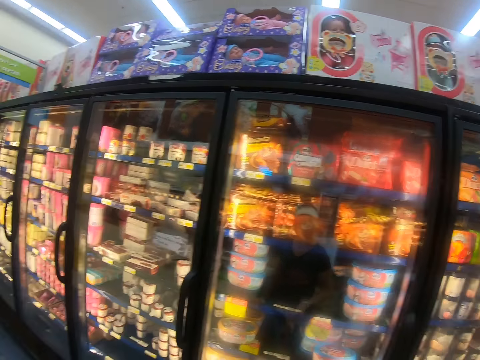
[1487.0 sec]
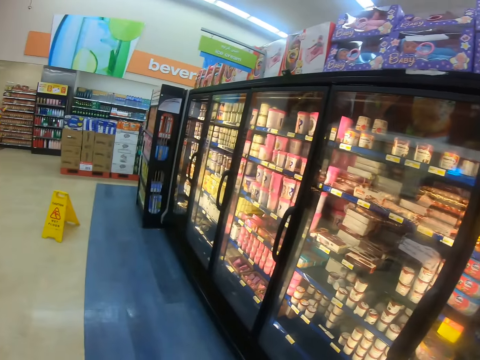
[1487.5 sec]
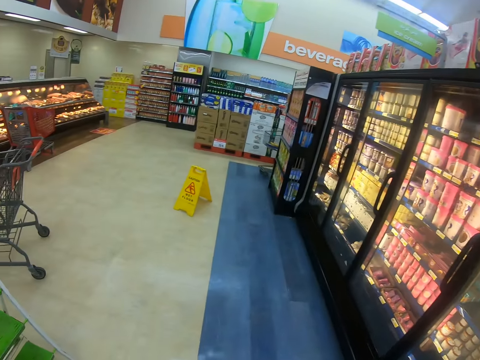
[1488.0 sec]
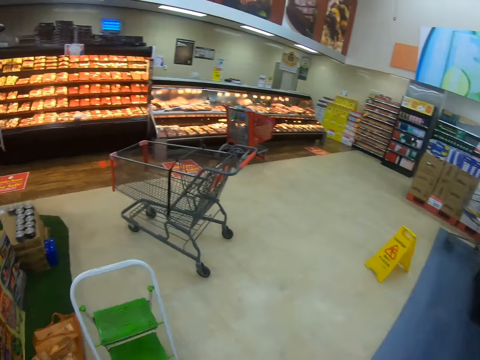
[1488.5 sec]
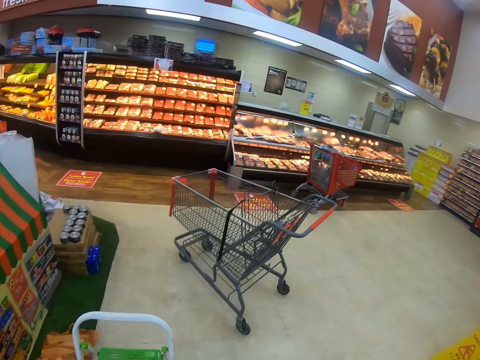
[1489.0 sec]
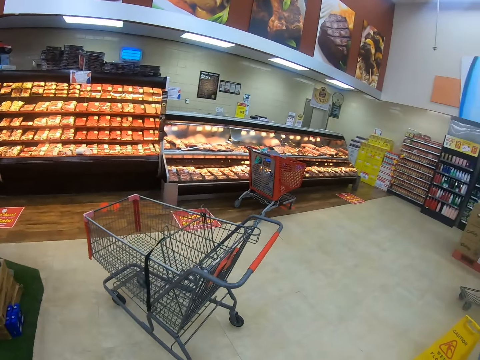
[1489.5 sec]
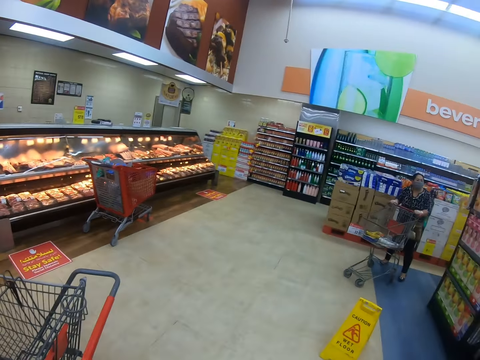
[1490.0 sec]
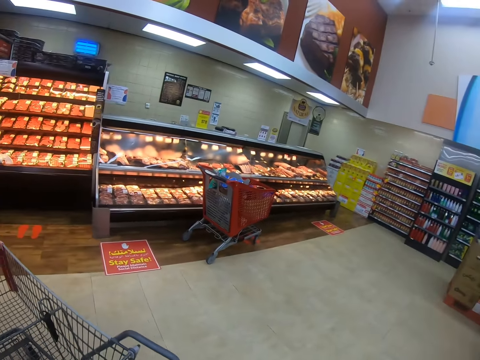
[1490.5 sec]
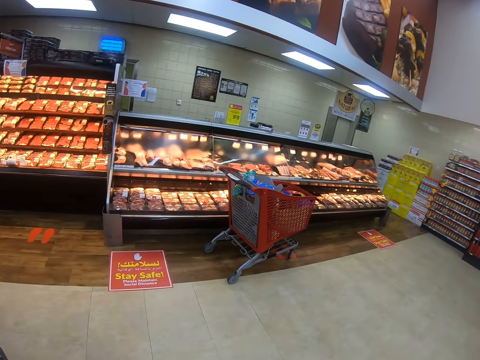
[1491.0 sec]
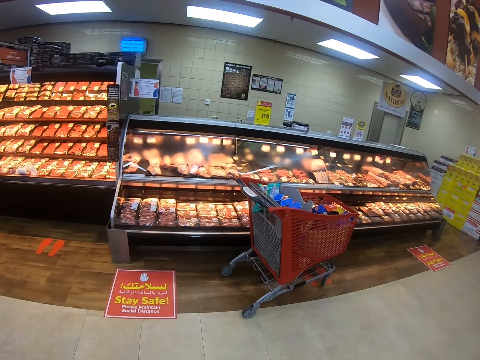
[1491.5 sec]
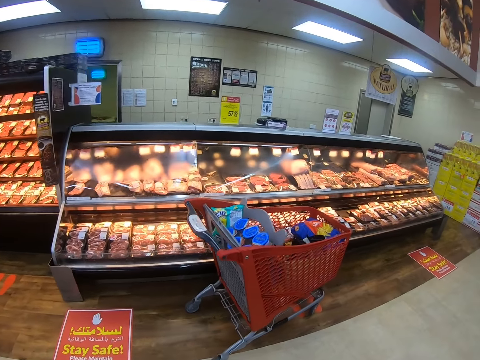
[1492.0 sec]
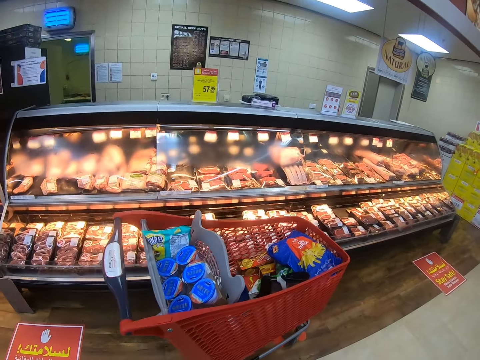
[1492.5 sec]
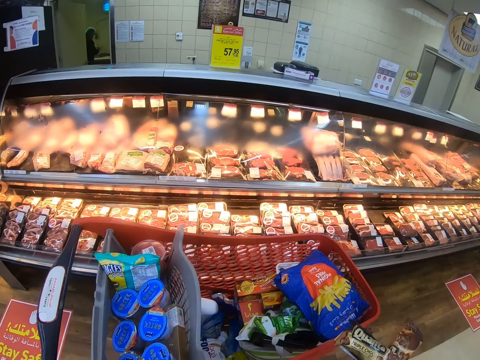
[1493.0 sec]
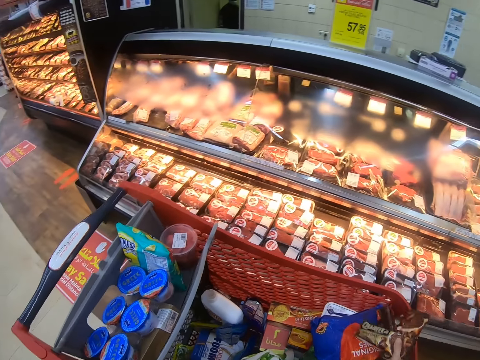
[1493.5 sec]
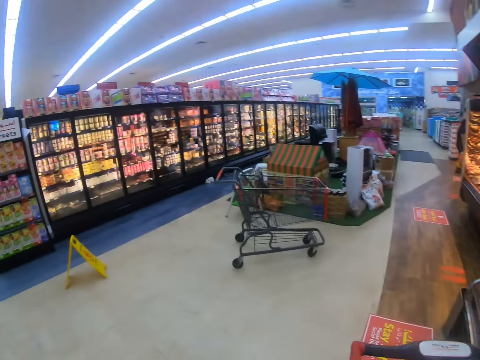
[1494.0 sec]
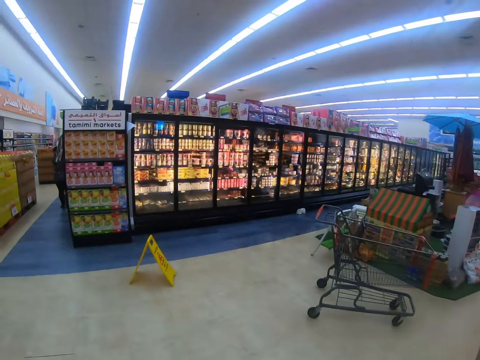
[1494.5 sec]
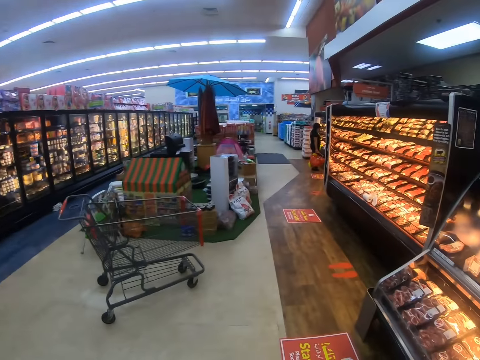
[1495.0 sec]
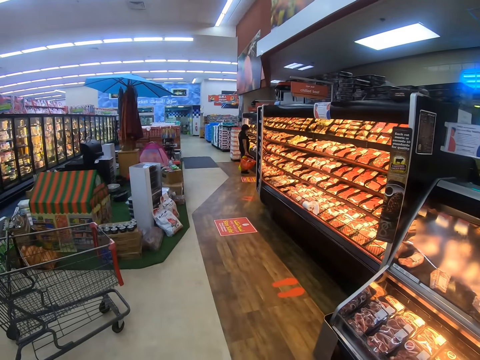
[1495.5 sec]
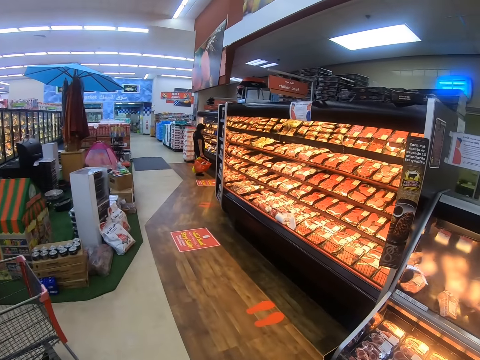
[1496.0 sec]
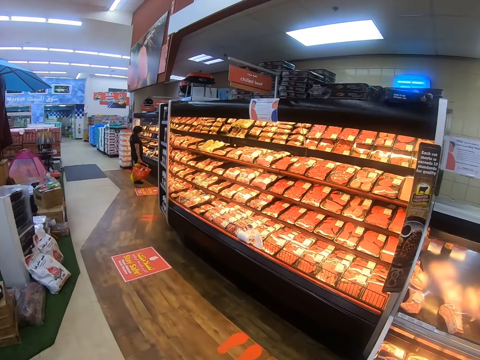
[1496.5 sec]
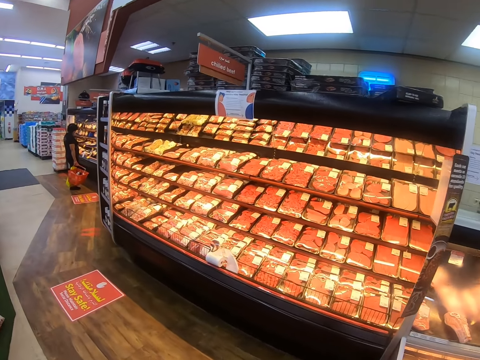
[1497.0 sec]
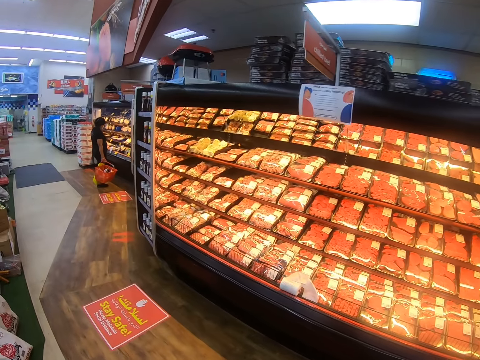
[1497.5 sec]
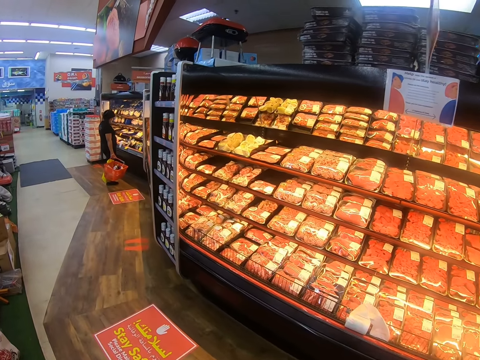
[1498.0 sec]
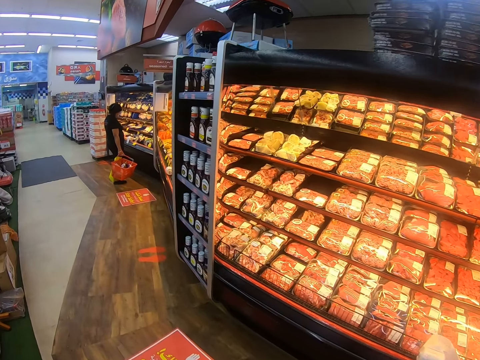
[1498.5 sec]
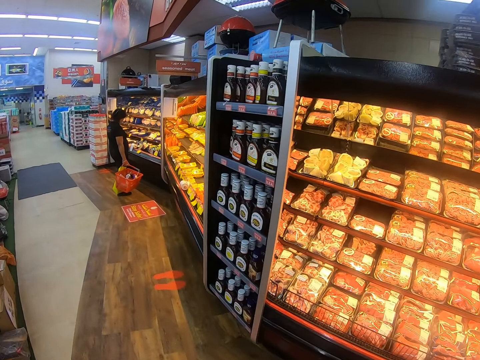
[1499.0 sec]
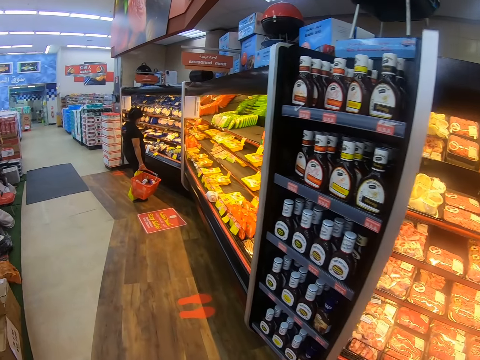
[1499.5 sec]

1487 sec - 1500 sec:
The camera wearer looks around, steps forward, looks around the supermarket shelf, and walks around the supermarket. A lady pushes the trolley. The camera wearer steps forward and places the candy inside the trolley. They look around the supermarket shelf, walk around the supermarket, and step forward. Another lady looks at the shelf.

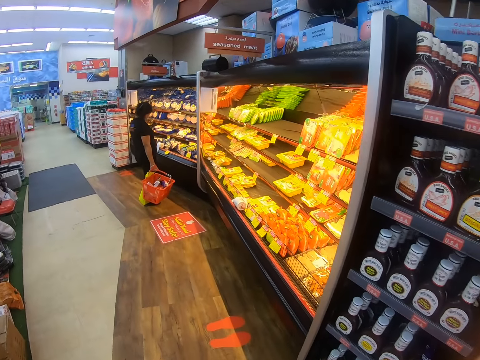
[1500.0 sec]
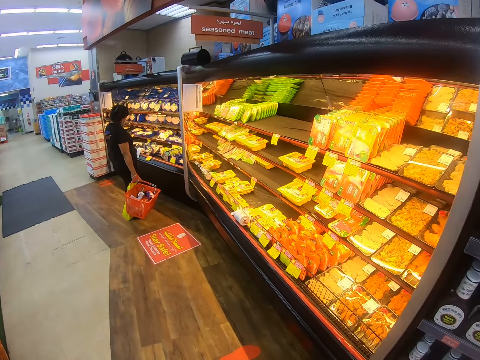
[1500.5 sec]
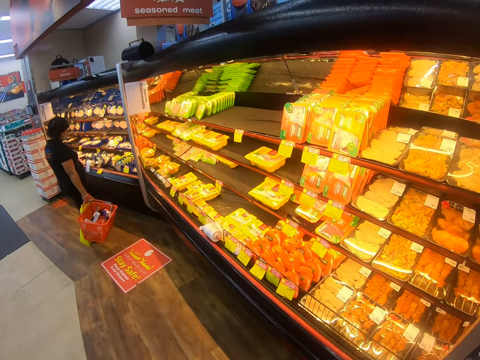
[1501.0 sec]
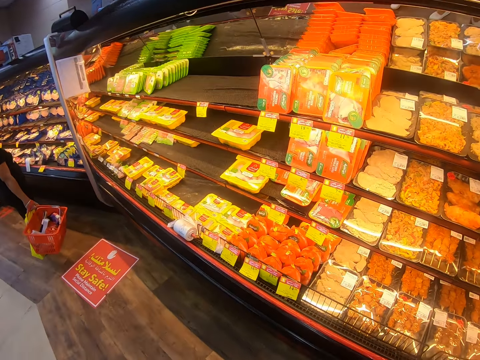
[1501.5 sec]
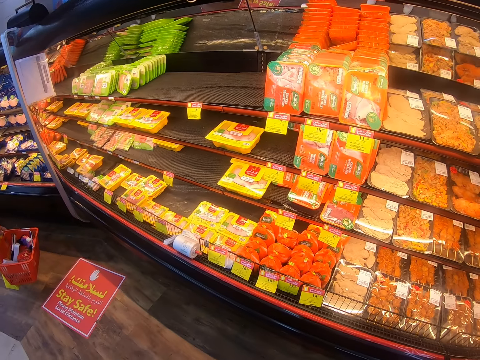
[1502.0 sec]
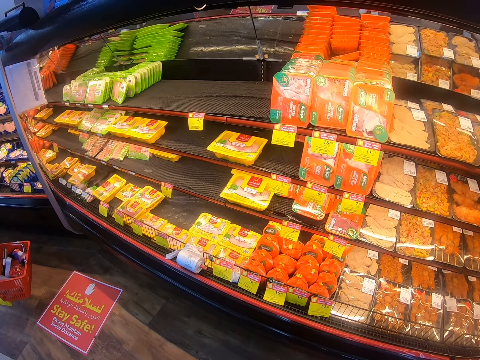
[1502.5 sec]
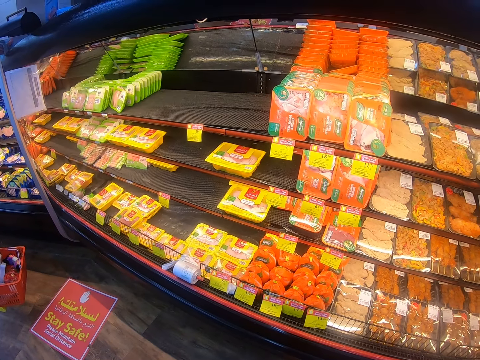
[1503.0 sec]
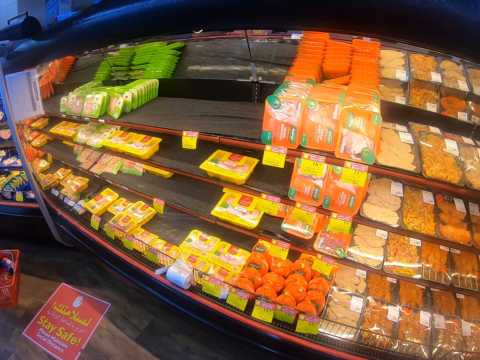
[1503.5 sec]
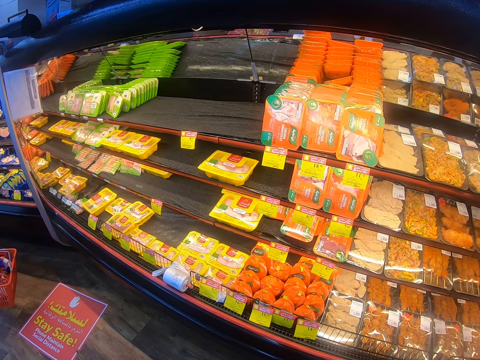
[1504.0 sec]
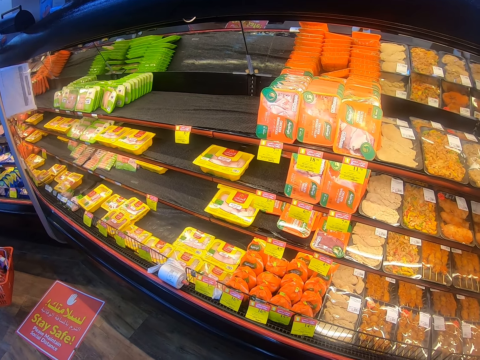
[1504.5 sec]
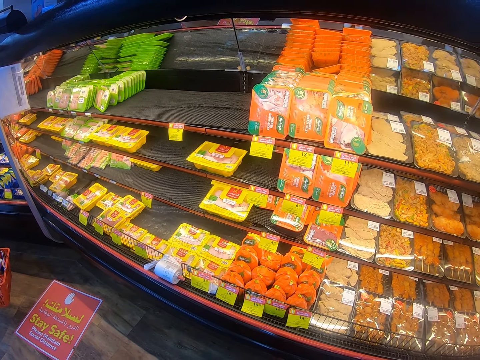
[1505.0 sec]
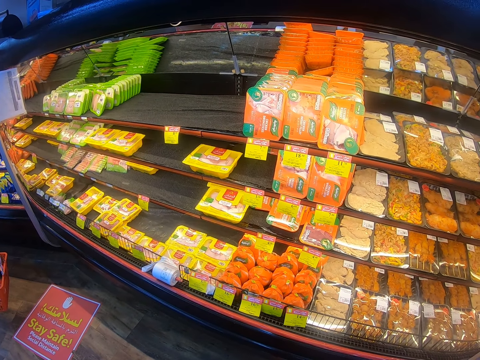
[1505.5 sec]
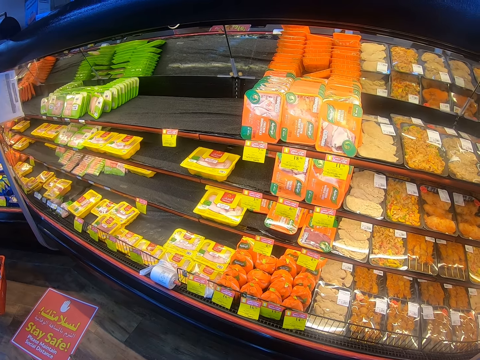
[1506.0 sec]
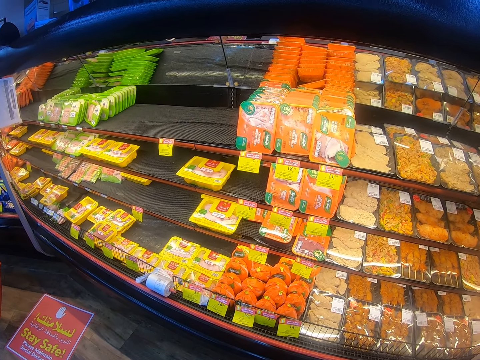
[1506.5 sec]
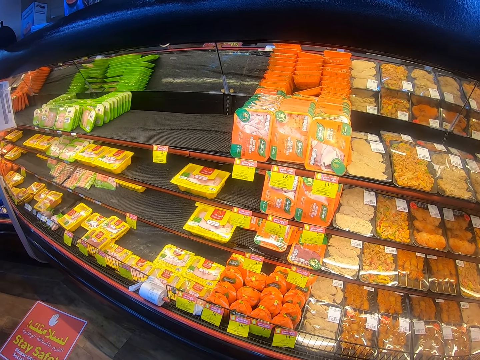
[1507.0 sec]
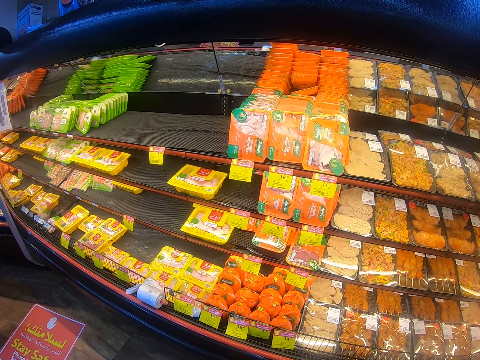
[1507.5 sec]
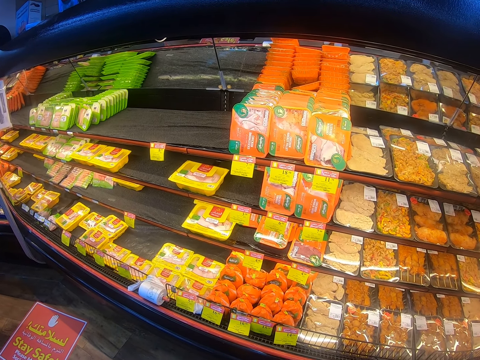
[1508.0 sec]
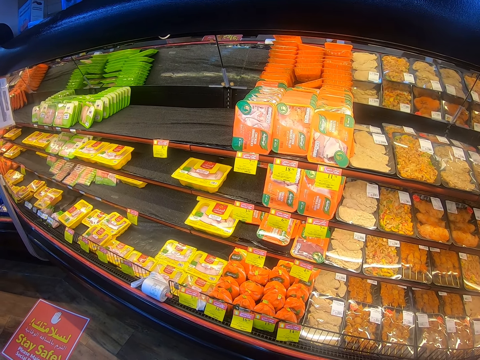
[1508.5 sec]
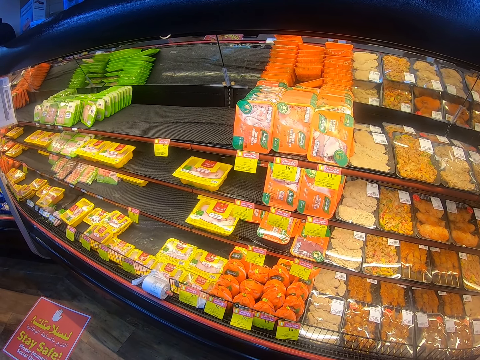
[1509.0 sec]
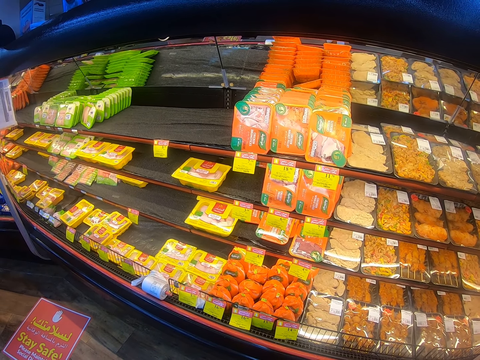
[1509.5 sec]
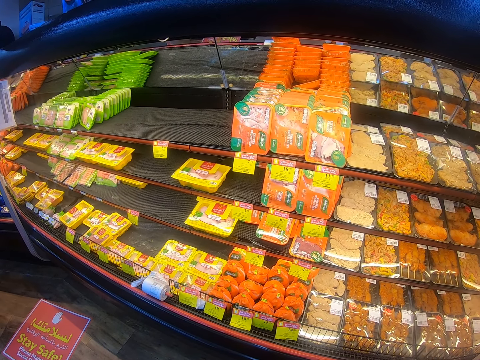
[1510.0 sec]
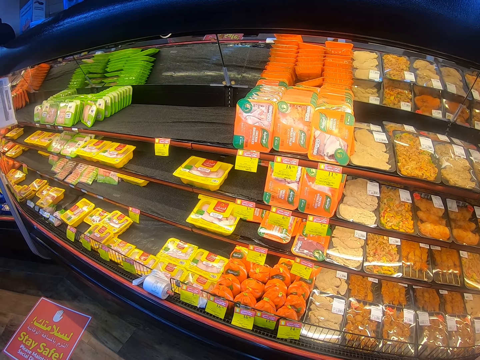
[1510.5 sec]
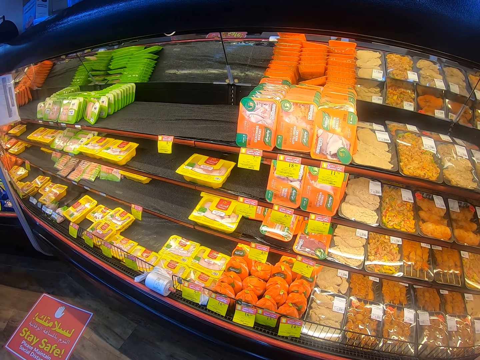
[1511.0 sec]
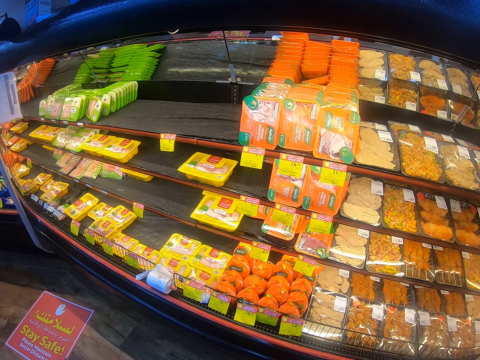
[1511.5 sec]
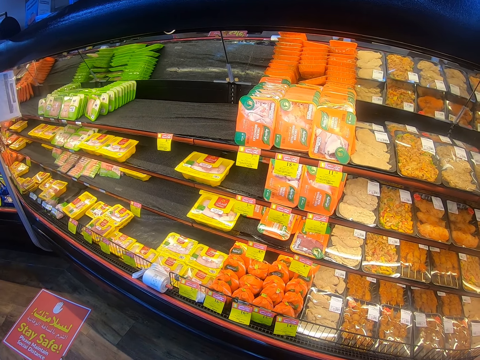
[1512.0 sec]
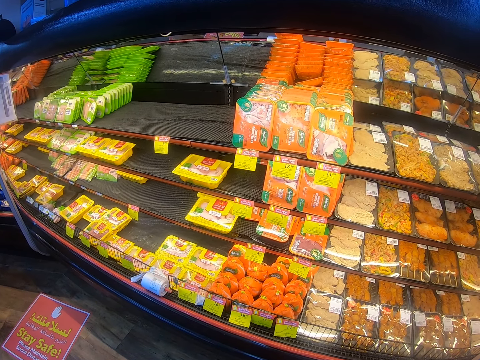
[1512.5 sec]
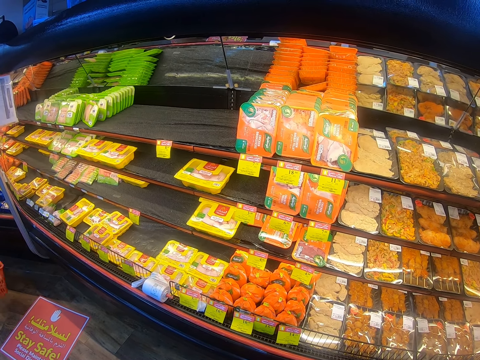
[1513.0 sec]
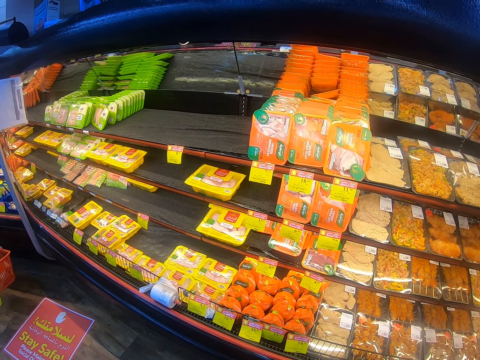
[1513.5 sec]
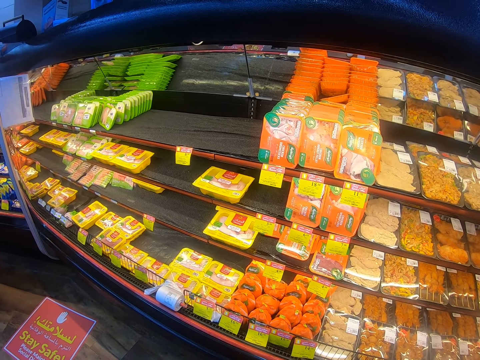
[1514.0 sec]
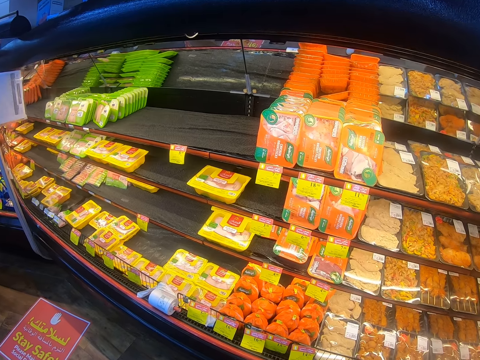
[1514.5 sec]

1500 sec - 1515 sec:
The camera wearer looks at the shelf. They look around the supermarket shelf and stop.
